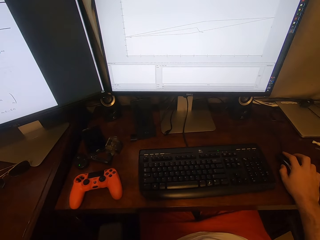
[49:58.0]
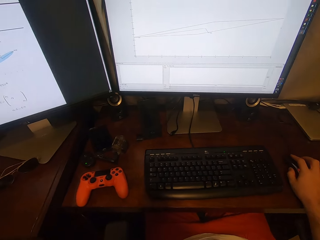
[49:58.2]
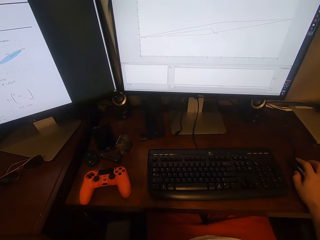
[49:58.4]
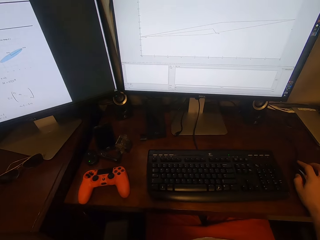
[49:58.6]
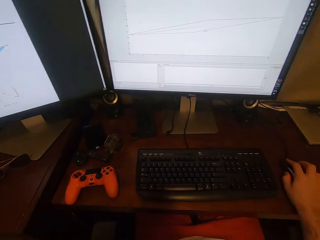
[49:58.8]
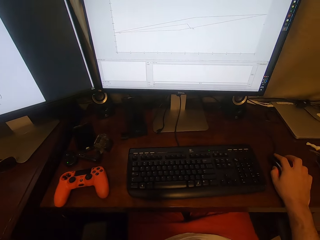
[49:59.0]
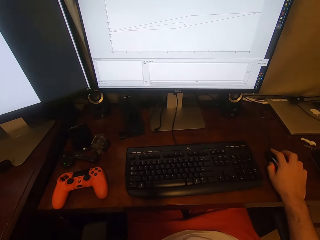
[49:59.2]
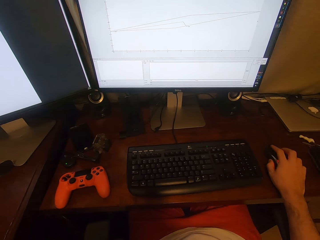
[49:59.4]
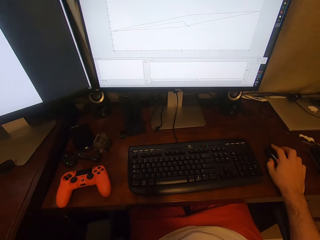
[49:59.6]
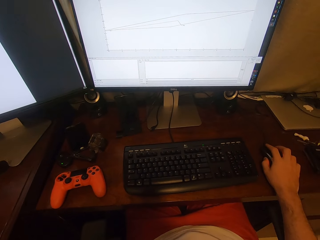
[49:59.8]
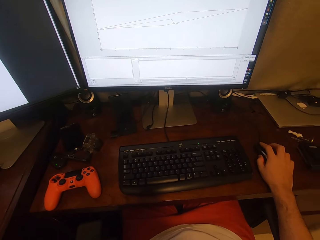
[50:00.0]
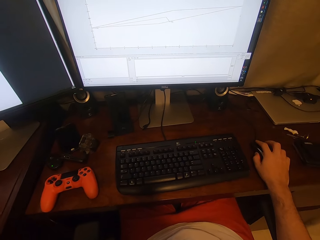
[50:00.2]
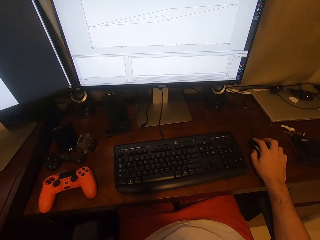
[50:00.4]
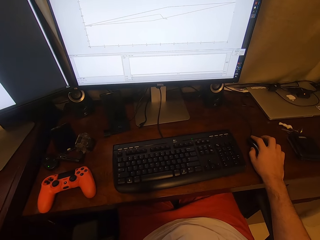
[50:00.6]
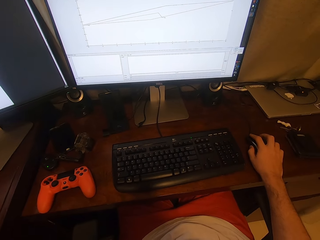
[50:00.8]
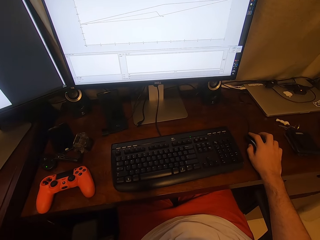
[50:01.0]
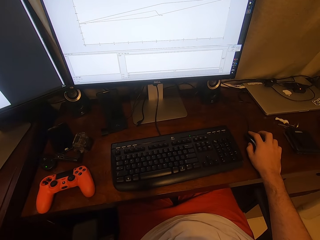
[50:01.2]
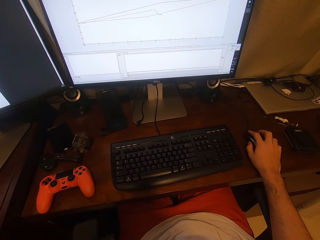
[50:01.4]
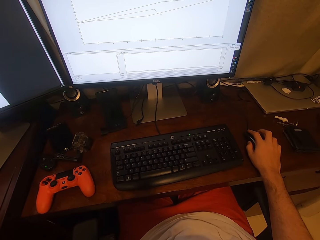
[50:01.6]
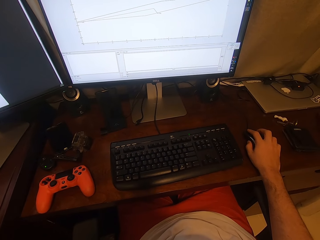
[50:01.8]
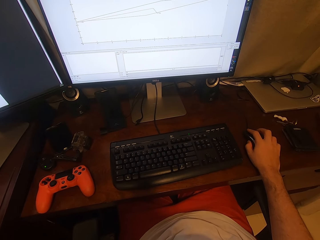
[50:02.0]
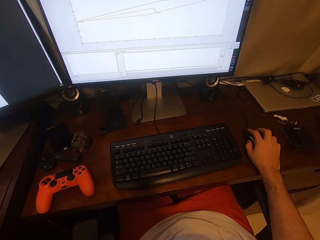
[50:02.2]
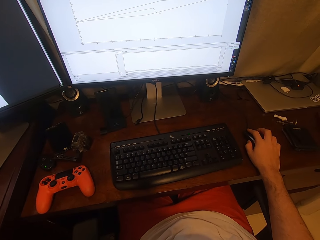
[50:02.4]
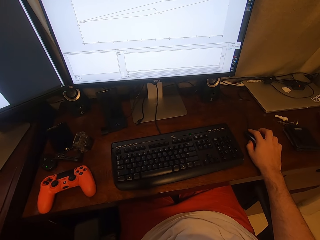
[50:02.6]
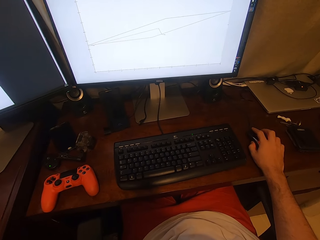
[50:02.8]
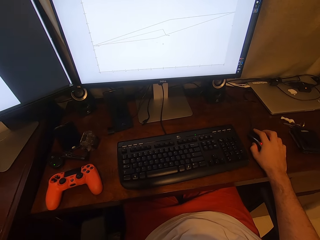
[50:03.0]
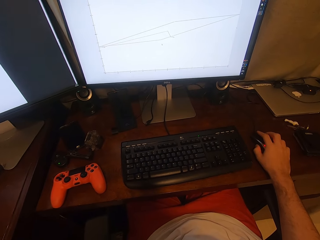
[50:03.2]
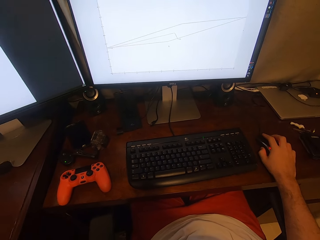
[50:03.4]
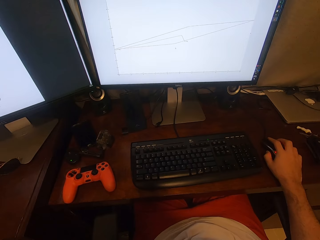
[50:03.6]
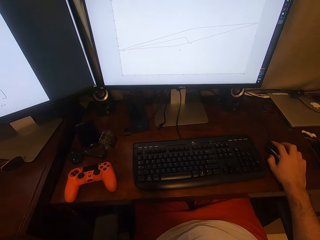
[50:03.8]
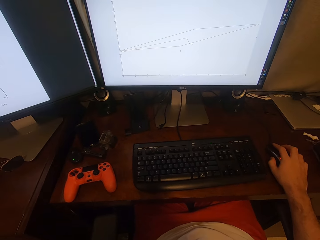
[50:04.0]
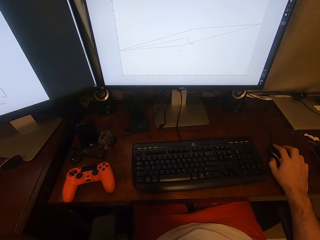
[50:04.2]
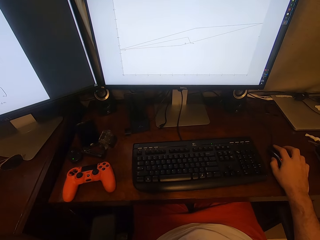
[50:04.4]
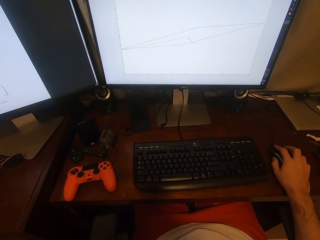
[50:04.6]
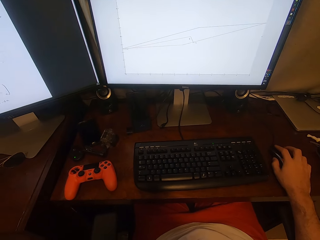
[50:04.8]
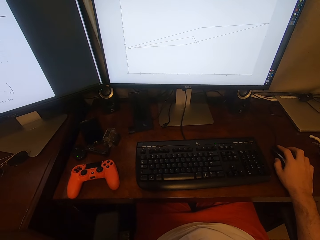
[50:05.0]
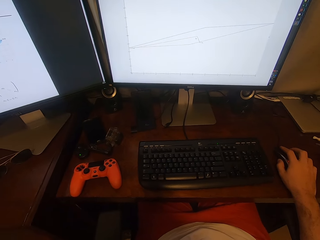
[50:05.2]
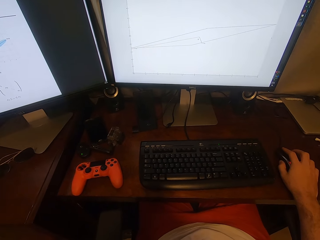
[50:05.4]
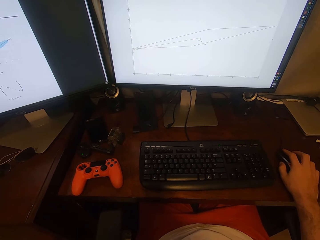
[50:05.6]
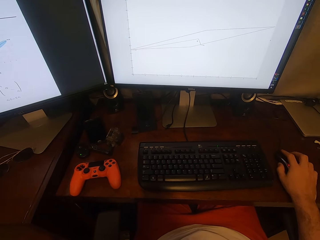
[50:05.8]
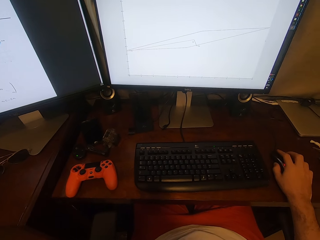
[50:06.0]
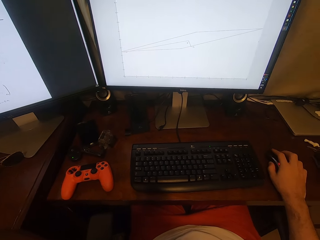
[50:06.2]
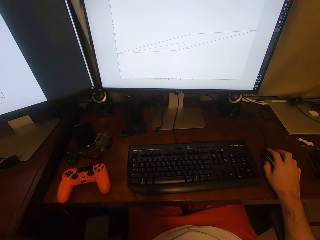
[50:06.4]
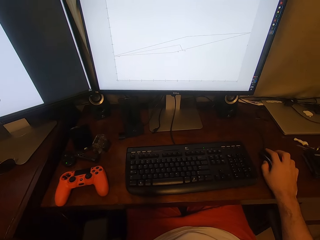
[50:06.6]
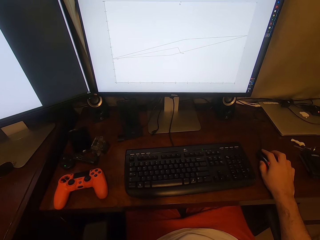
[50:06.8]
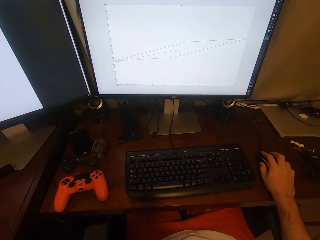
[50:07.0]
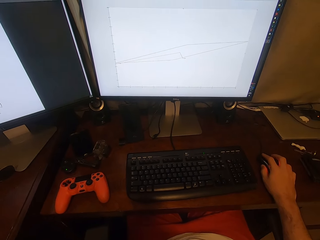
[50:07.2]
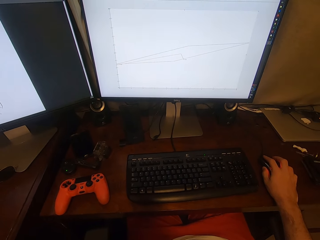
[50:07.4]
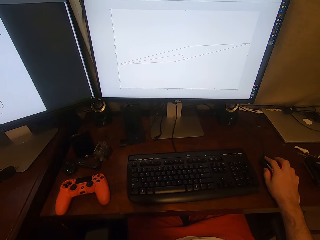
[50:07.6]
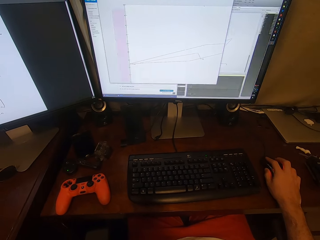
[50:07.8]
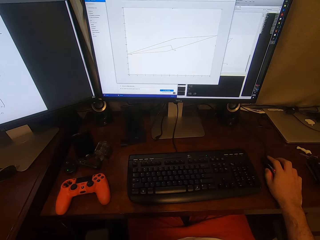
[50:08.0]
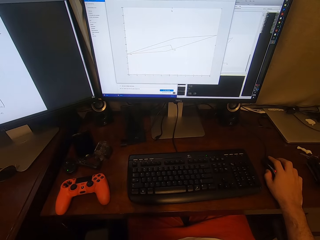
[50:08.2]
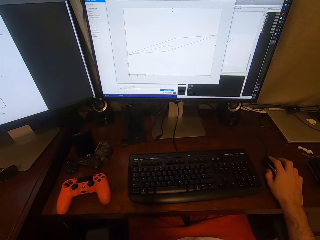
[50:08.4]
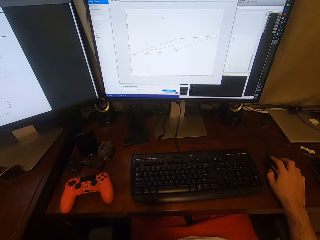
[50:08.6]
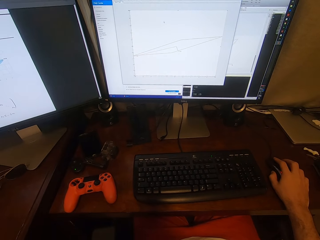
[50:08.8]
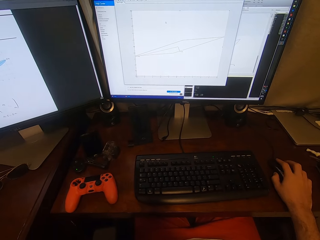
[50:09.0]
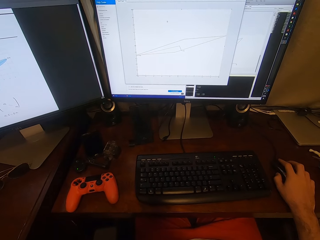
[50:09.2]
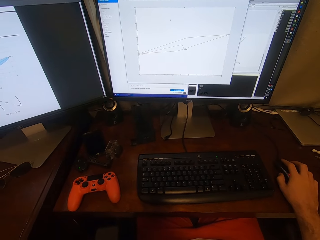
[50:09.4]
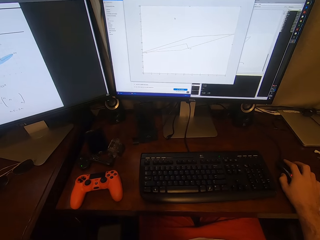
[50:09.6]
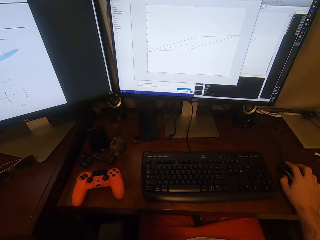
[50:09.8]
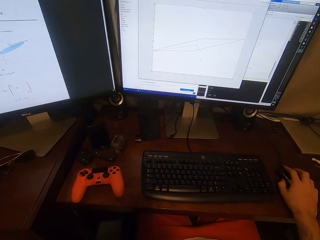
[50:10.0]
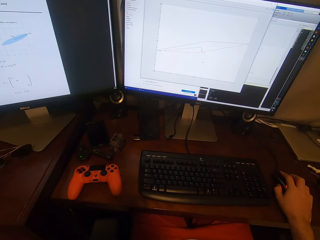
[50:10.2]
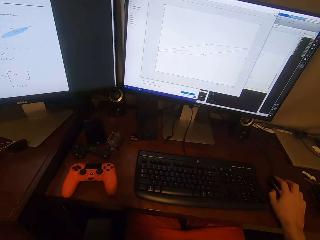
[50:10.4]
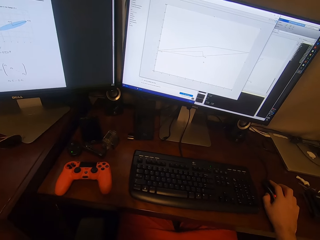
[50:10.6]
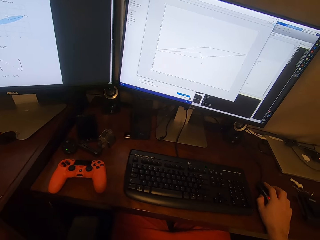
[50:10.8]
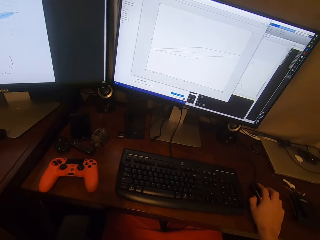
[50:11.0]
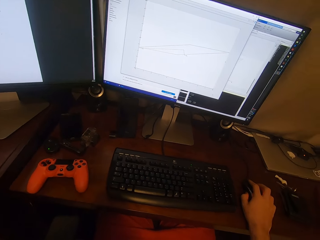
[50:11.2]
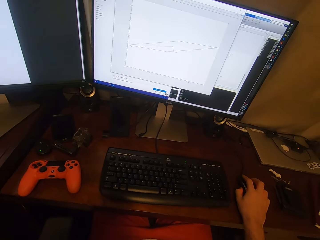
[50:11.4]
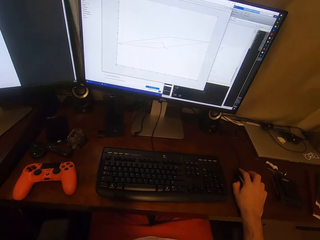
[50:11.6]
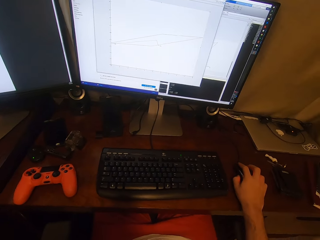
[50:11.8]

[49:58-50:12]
The camera wearer clicks on the mouse. They click on the mouse repeatedly. They drag the mouse.

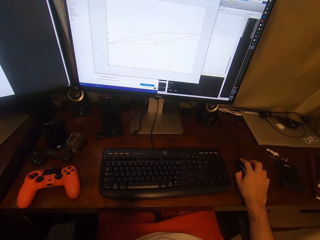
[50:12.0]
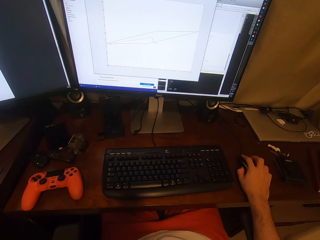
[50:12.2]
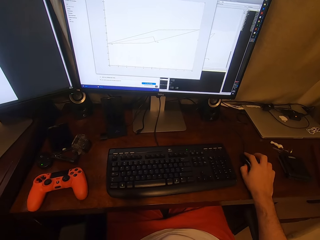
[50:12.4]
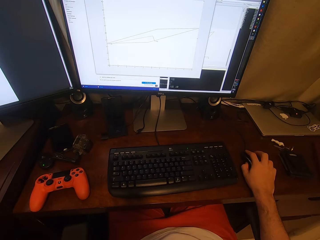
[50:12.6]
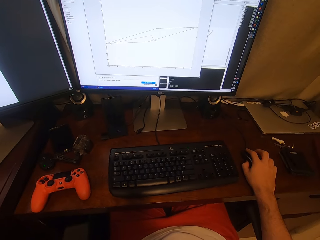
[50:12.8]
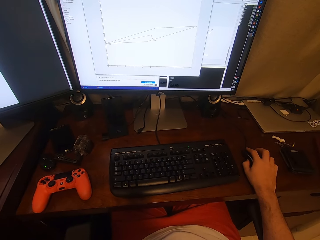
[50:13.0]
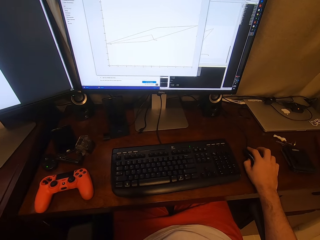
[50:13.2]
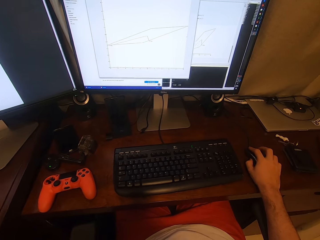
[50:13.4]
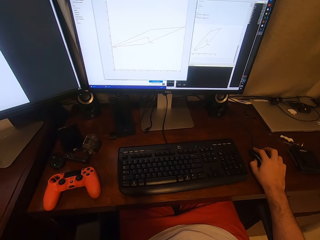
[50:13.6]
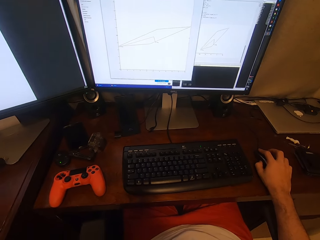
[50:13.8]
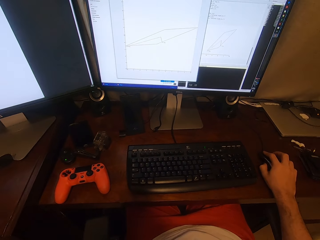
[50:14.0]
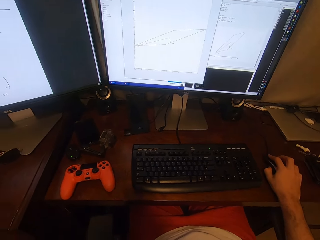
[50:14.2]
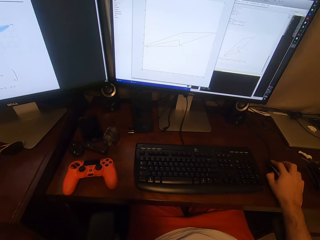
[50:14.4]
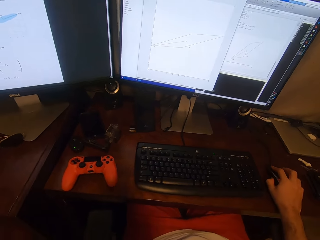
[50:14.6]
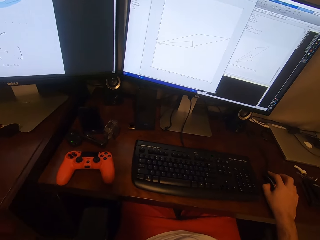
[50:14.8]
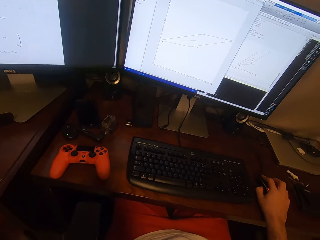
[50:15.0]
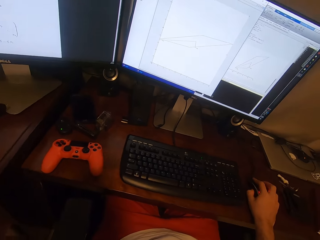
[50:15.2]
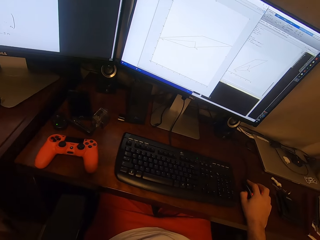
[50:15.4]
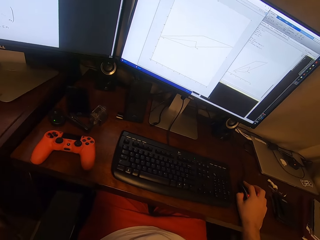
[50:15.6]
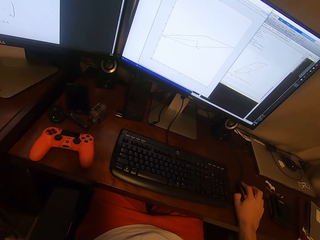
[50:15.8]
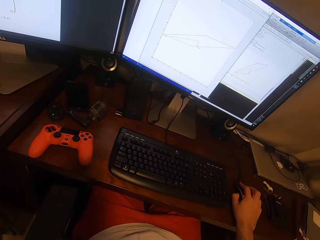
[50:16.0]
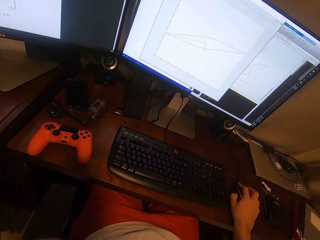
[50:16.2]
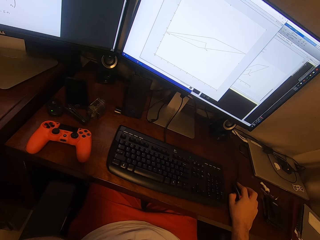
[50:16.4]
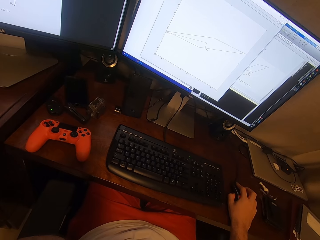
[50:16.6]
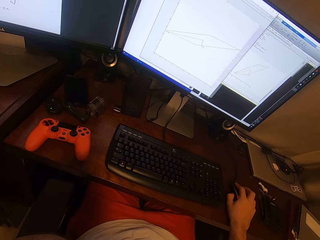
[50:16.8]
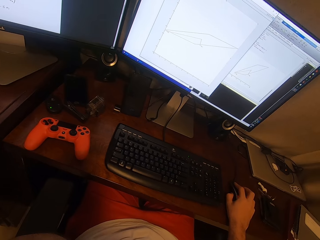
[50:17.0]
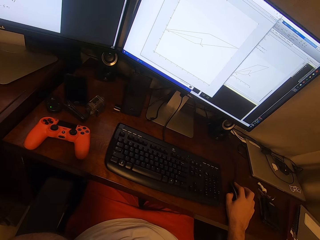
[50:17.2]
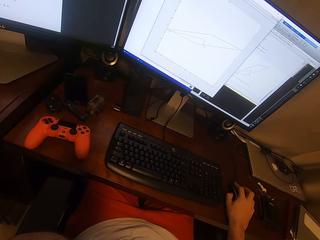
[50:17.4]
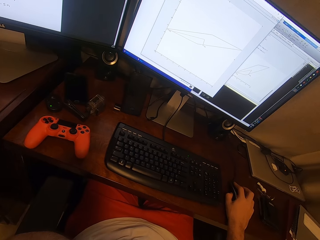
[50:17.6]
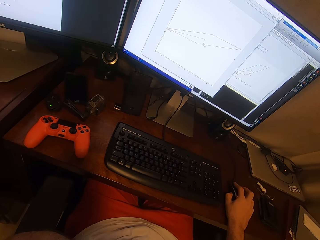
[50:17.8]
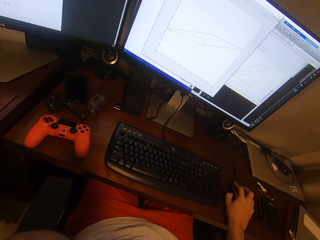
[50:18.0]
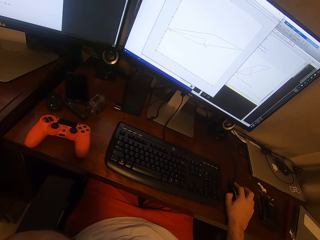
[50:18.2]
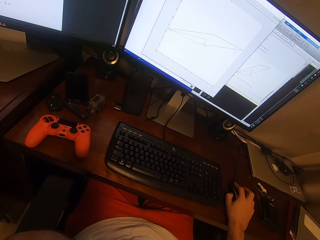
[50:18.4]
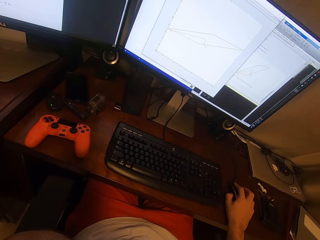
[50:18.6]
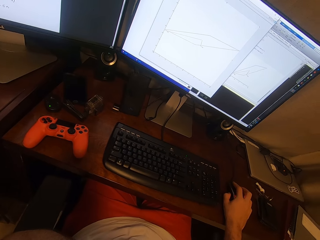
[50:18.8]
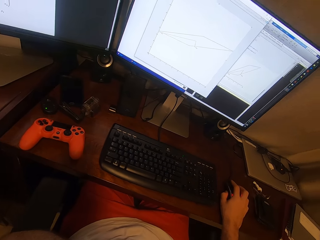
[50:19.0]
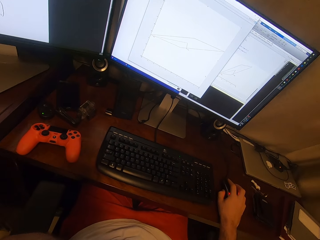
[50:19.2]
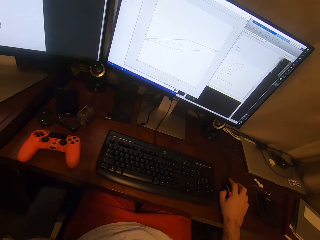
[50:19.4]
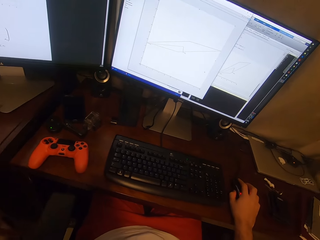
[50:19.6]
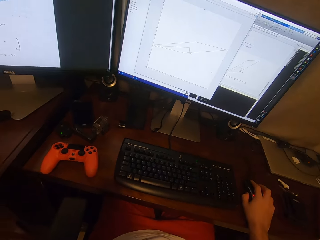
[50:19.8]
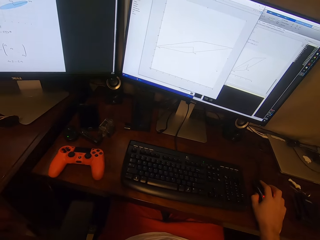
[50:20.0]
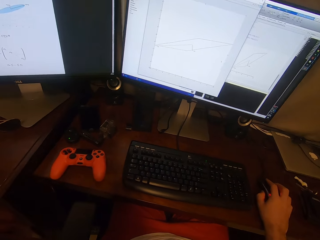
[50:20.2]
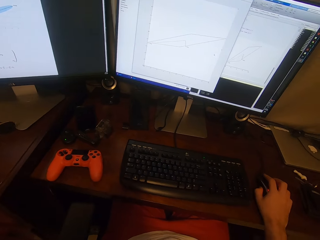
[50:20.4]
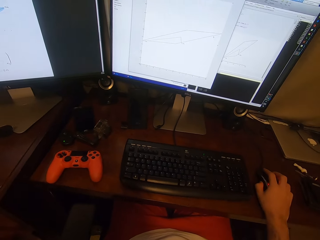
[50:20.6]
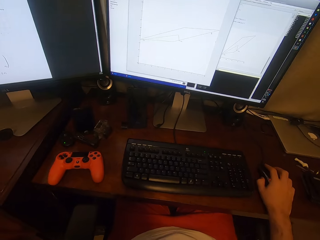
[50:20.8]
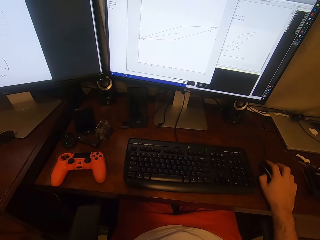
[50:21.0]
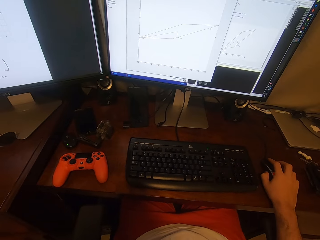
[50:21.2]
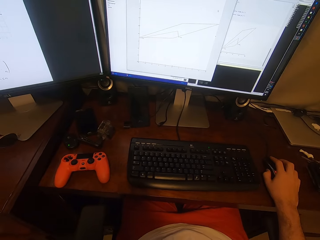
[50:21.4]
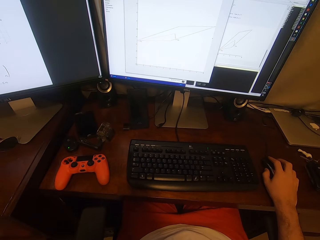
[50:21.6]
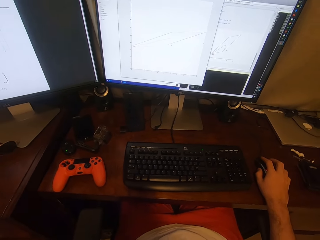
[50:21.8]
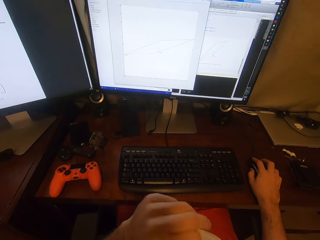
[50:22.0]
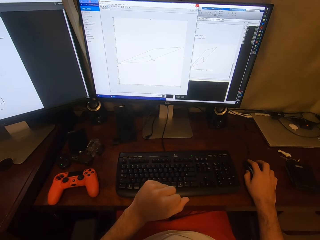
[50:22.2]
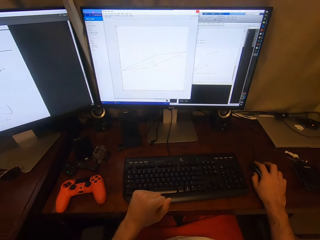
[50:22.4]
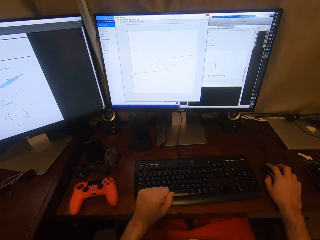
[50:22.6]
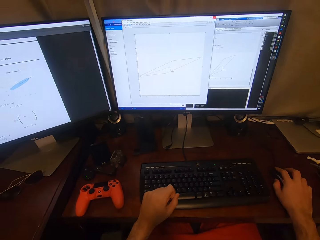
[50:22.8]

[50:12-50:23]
The camera wearer clicks on the mouse.
